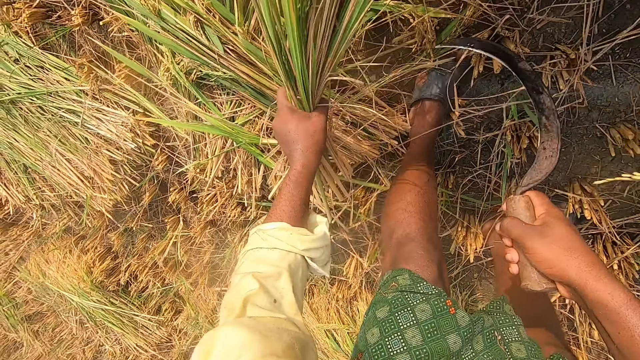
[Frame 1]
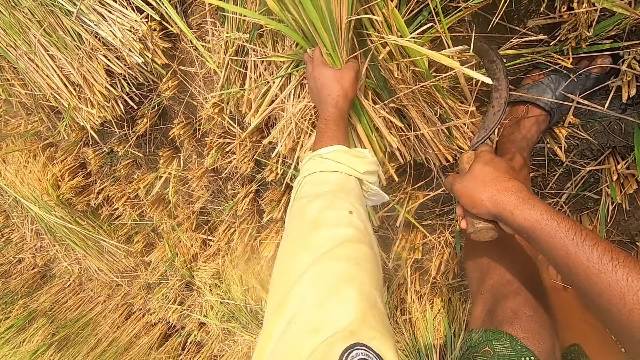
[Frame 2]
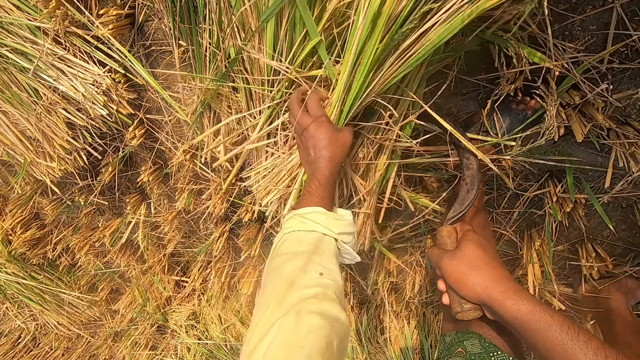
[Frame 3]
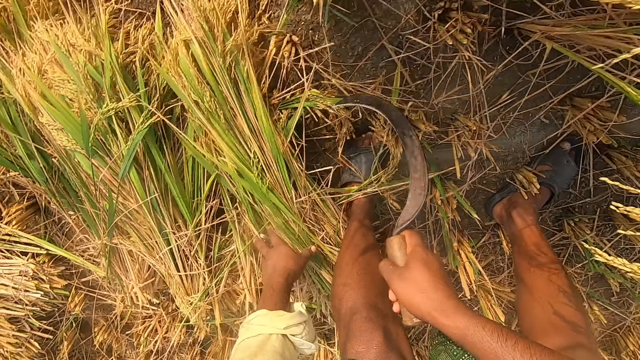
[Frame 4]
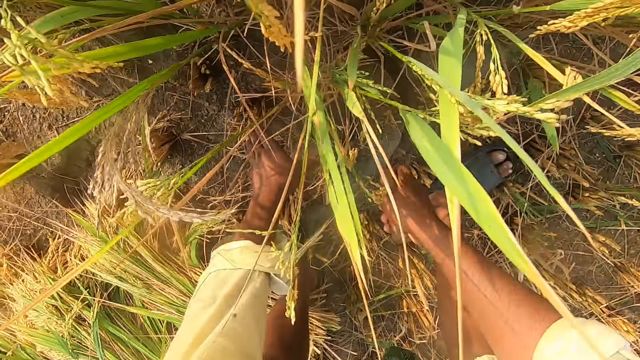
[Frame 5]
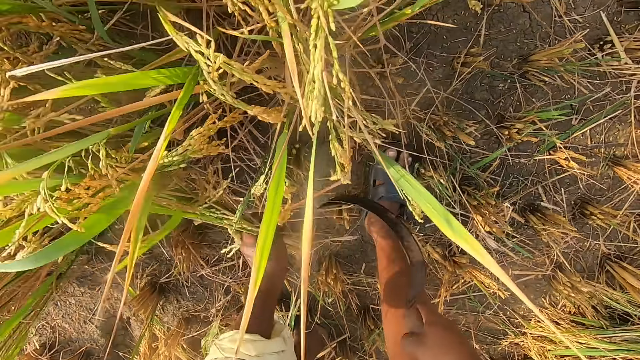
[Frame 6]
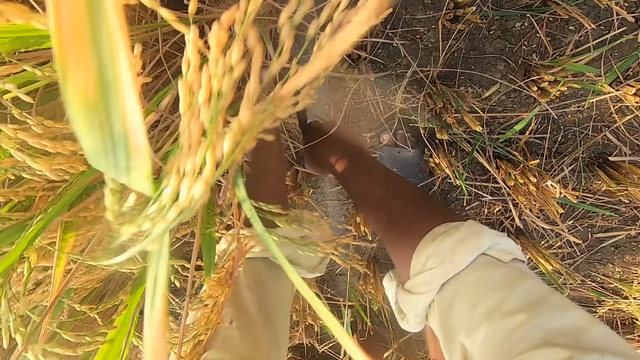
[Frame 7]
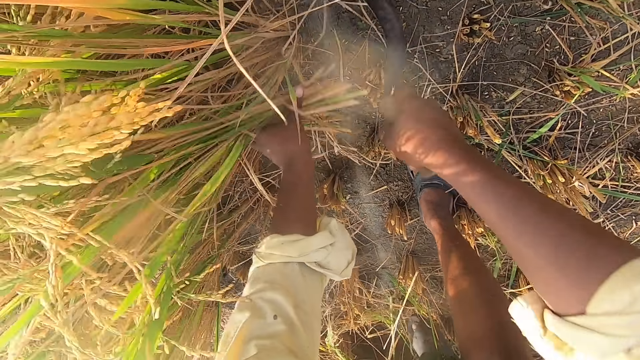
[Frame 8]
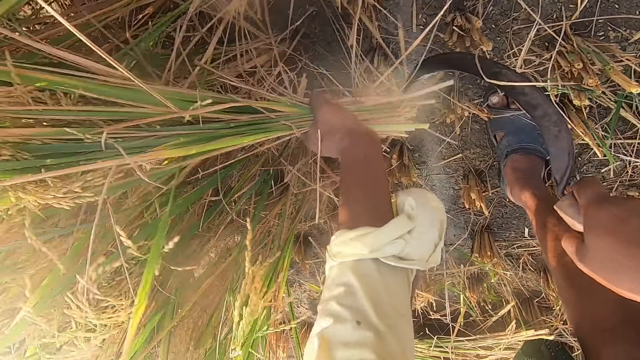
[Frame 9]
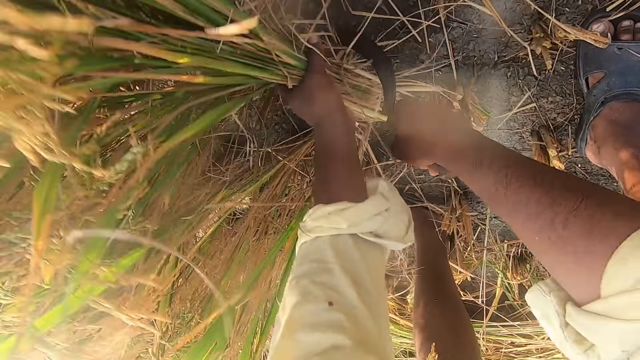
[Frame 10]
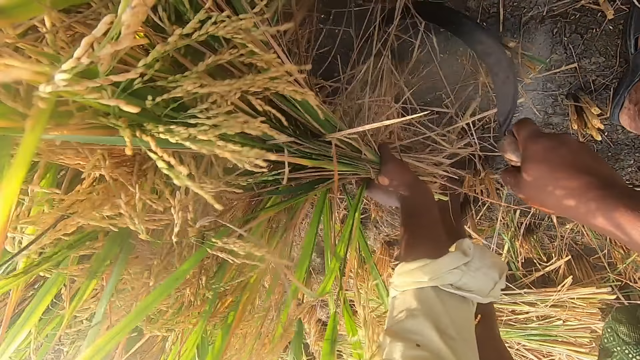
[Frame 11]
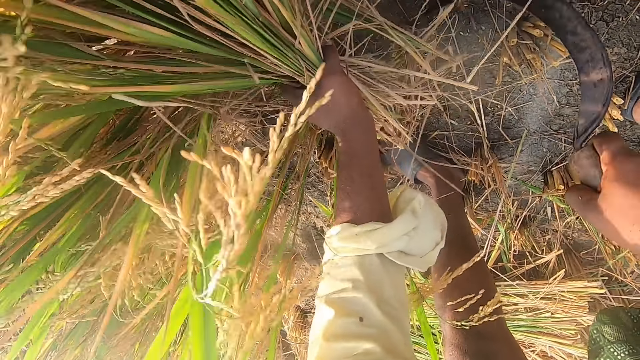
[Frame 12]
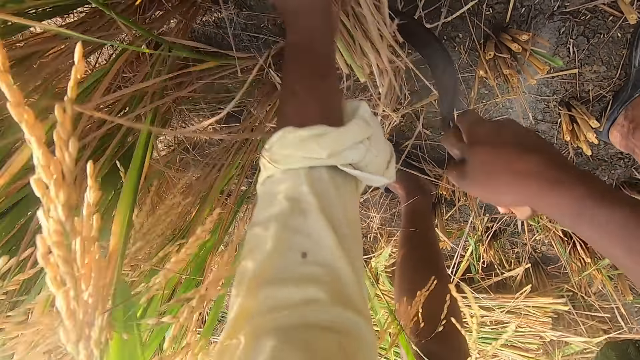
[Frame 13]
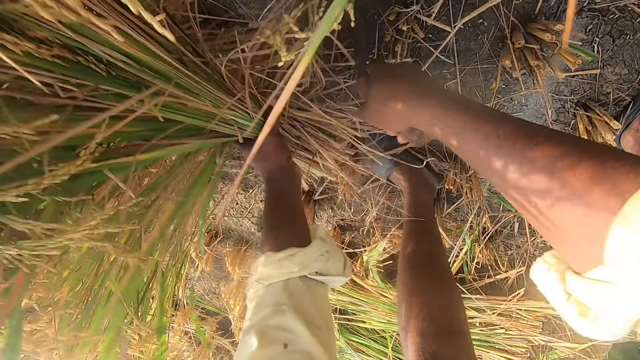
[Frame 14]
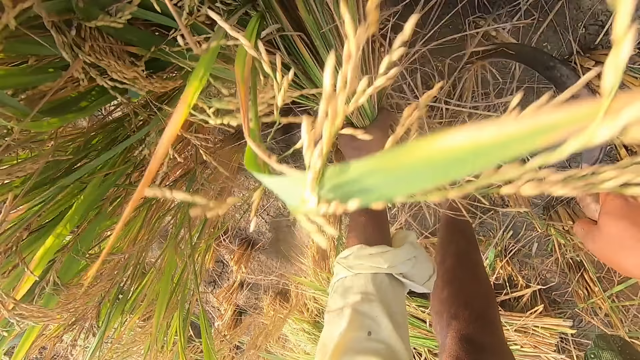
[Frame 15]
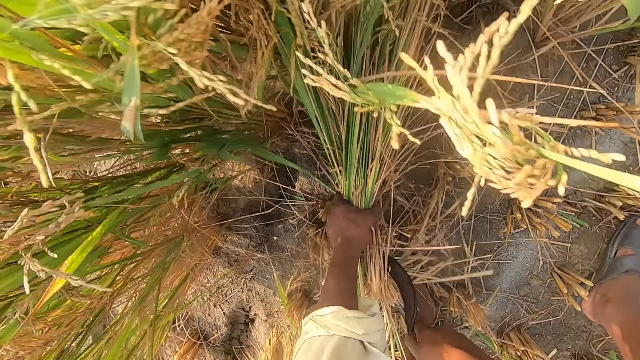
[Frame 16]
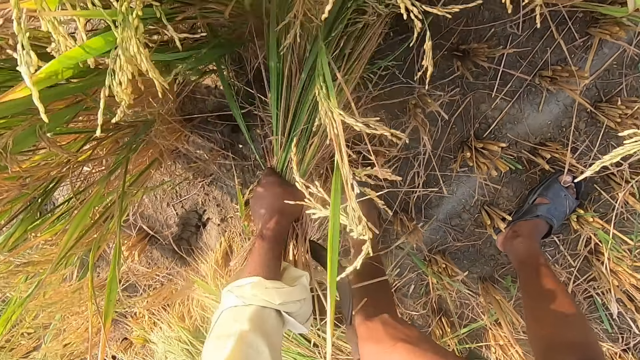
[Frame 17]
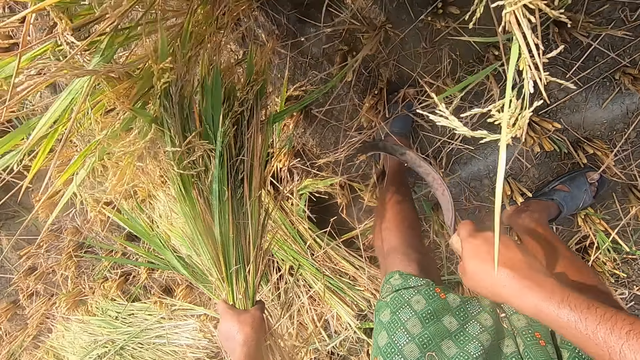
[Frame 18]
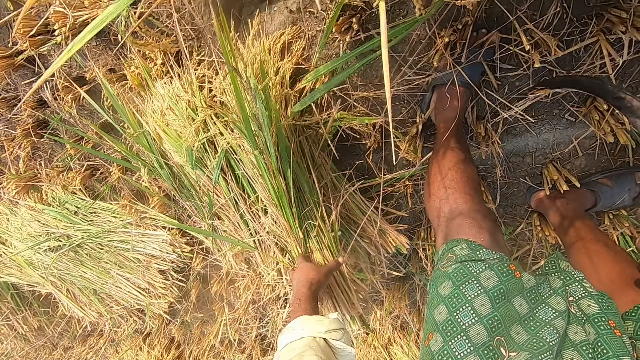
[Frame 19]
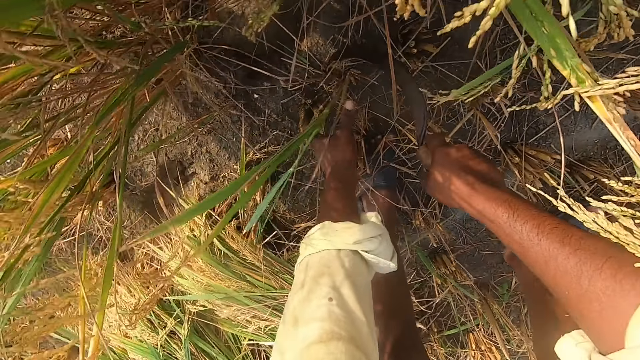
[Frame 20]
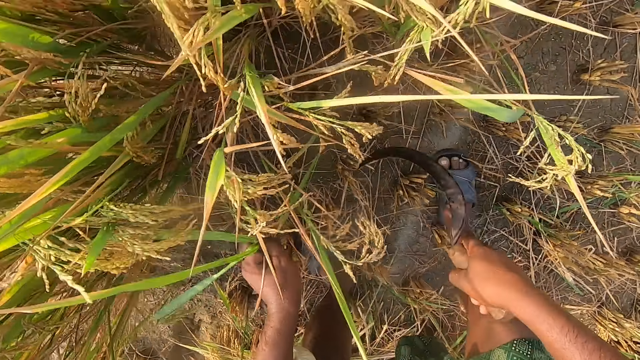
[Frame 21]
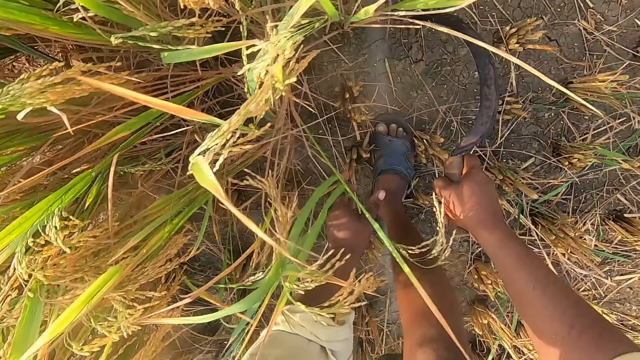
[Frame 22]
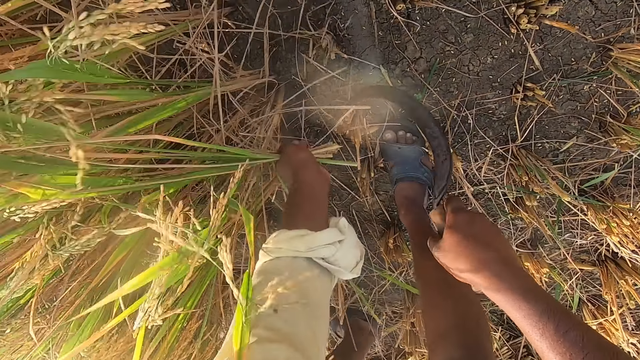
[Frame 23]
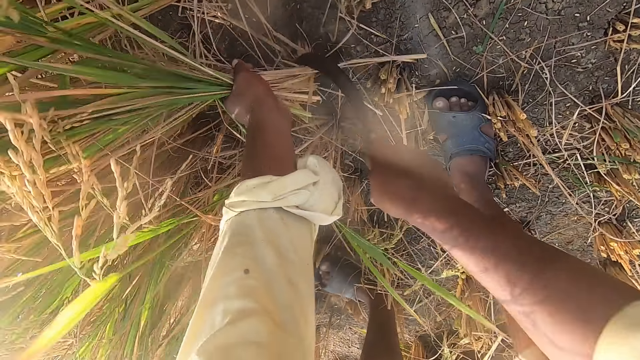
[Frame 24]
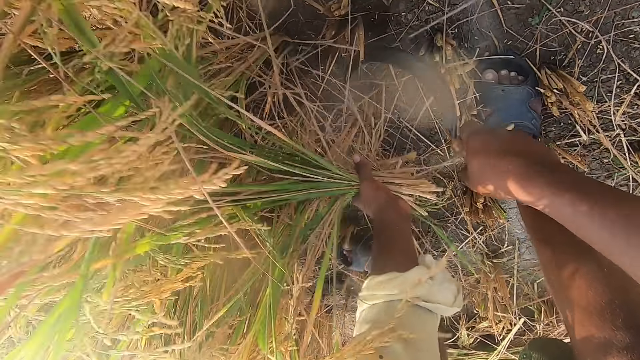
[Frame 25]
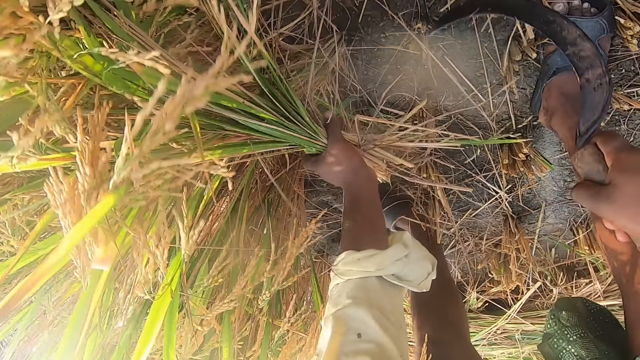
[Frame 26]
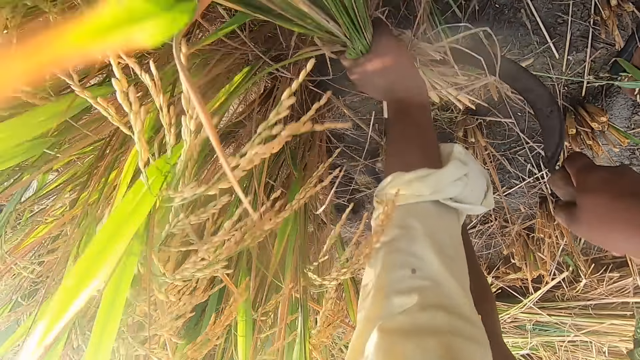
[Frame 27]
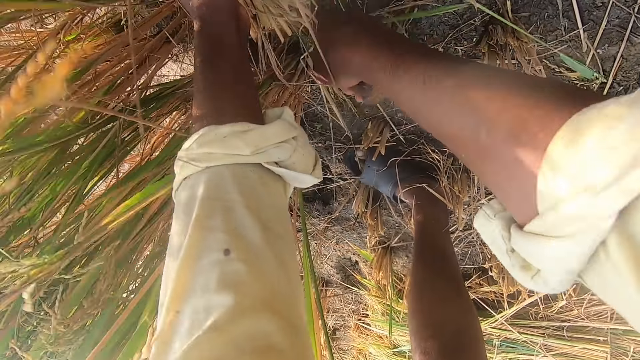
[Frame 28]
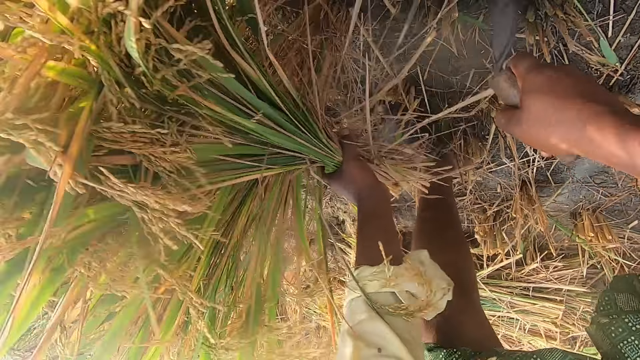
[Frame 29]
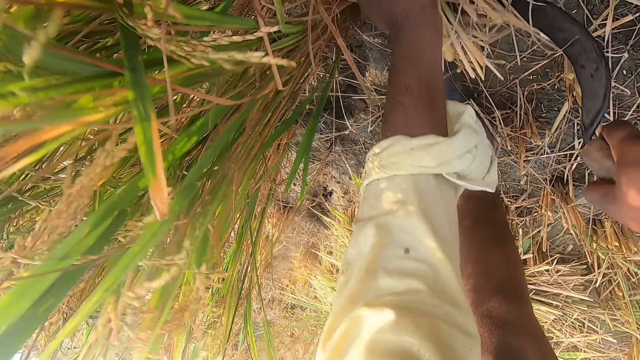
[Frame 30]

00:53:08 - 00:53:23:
The camera wearer throws the napier grass on the ground. They cut the napier grass using a hand sickle tool. They throw the napier grass on the ground and cut the napier grass using the hand sickle tool.

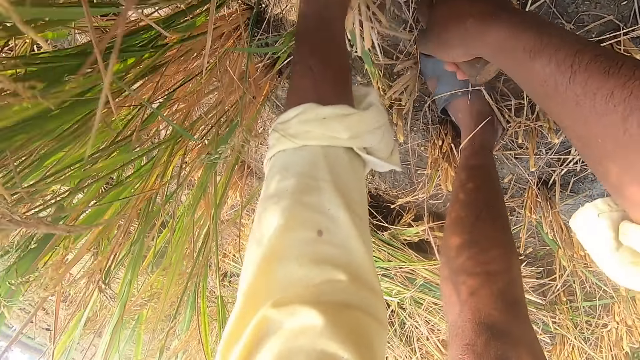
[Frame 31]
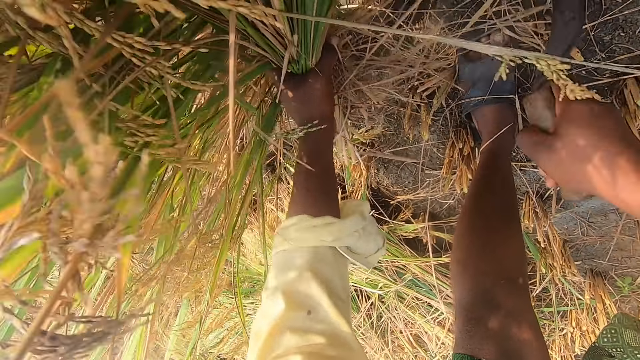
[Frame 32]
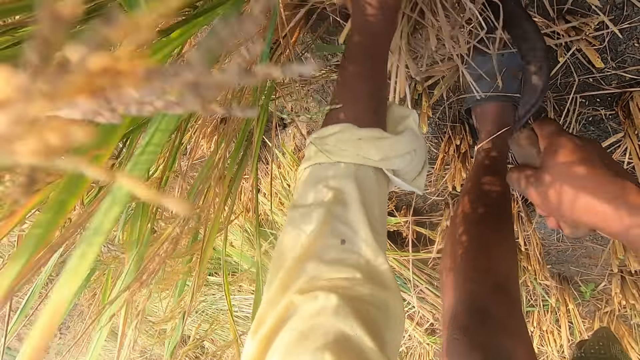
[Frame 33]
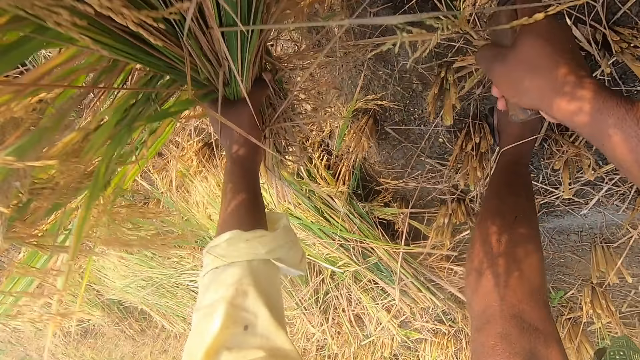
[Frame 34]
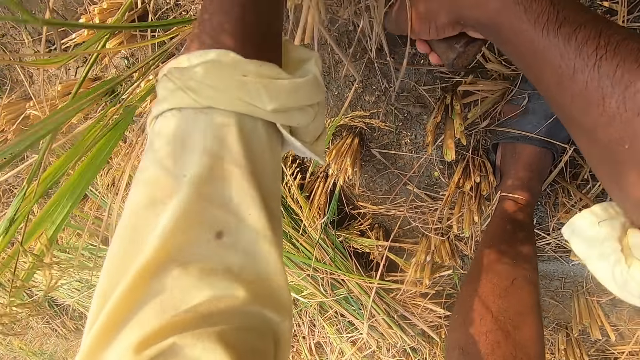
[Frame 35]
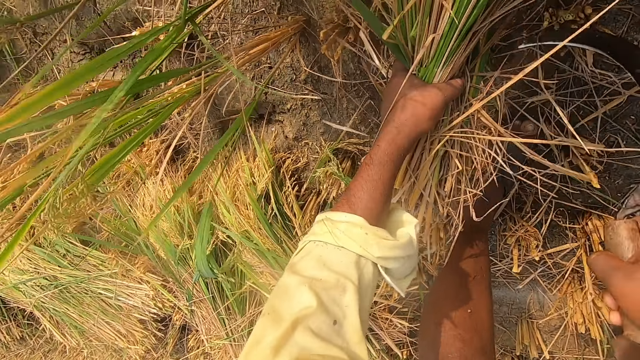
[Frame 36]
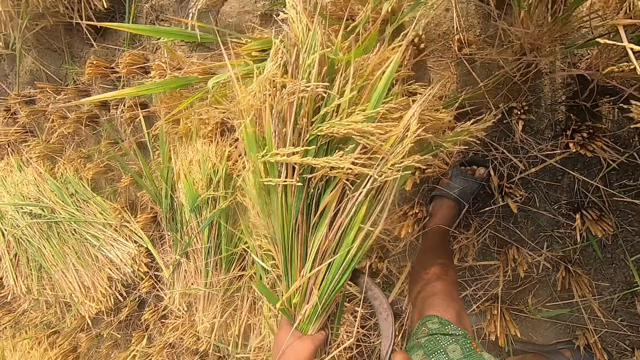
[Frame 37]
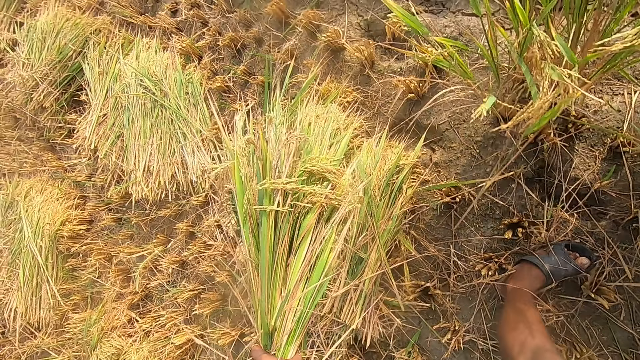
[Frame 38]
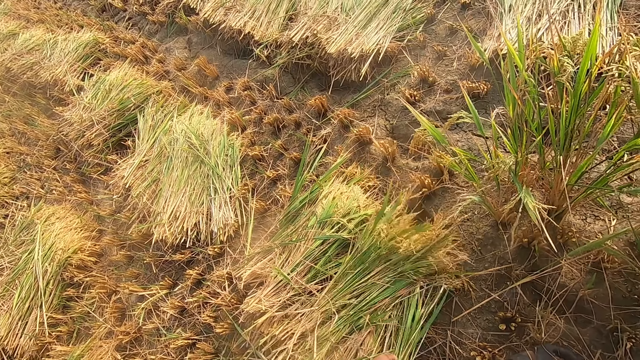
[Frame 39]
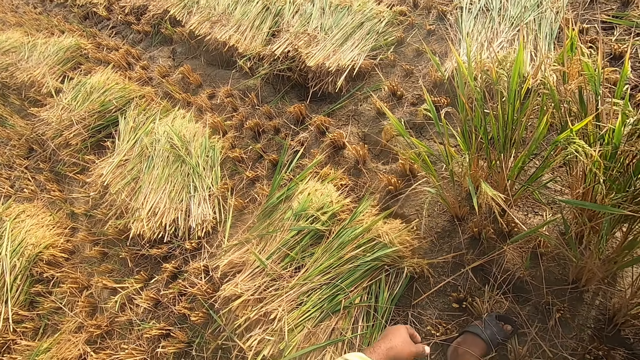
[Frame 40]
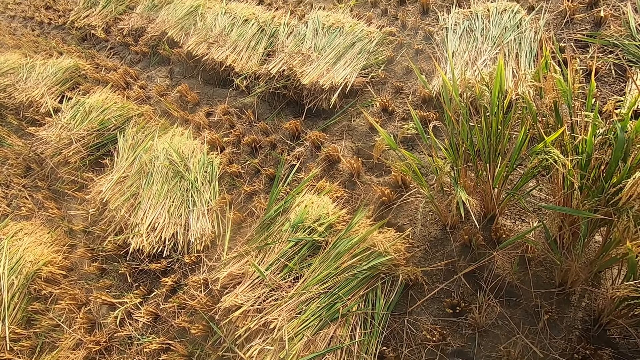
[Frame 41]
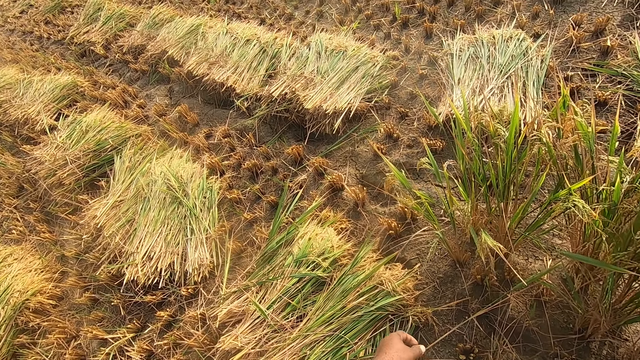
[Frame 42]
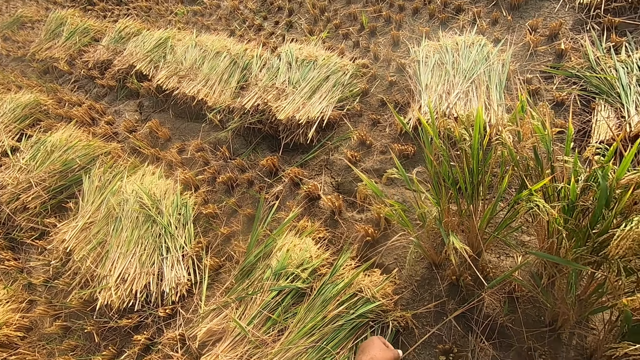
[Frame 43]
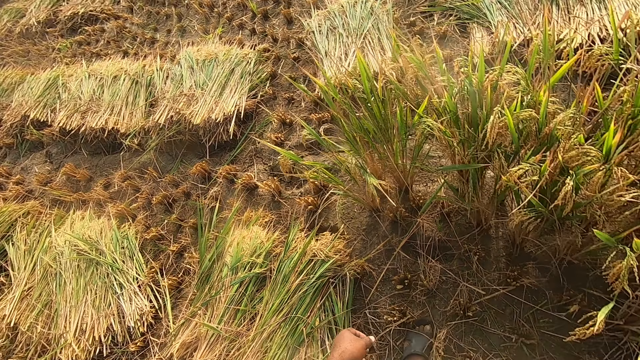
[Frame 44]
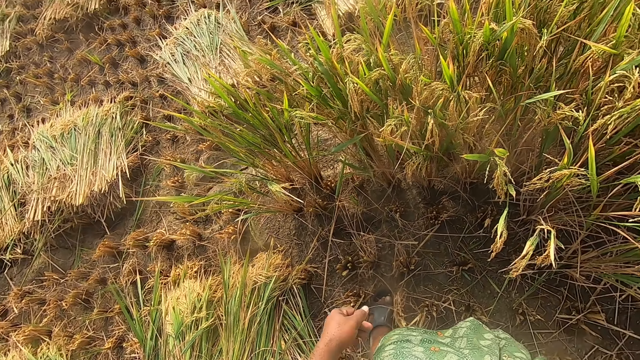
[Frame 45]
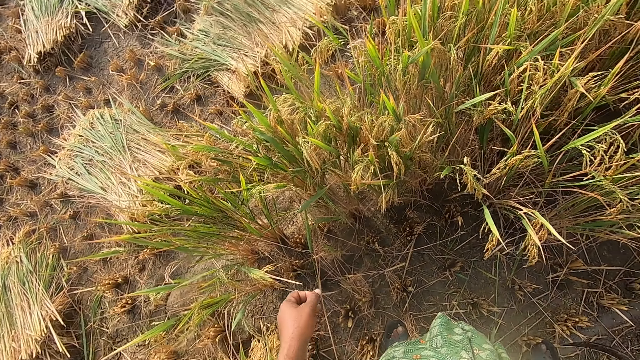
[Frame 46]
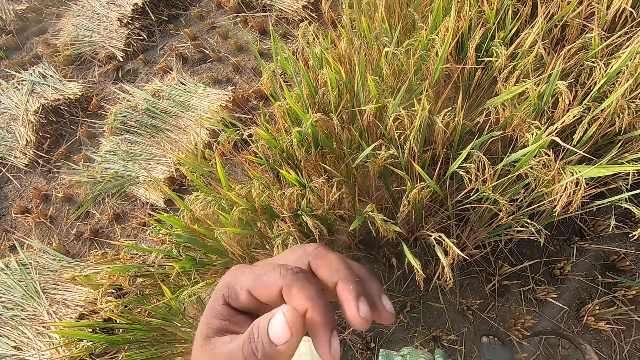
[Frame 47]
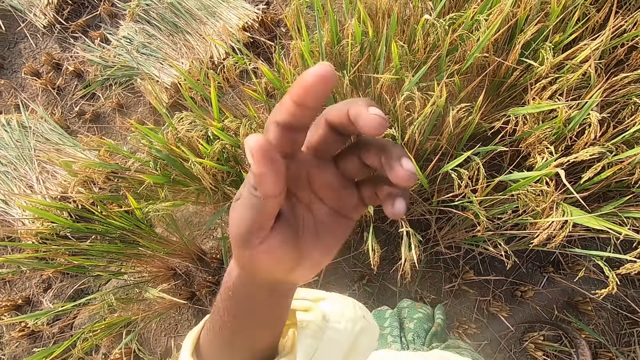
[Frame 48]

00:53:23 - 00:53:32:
The camera wearer throws the napier grass on the ground. They look around.
